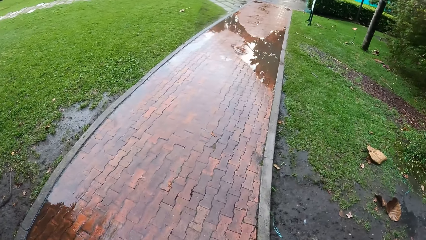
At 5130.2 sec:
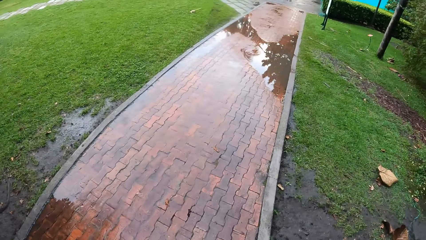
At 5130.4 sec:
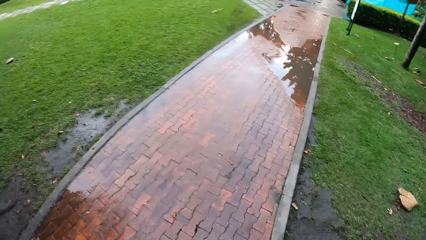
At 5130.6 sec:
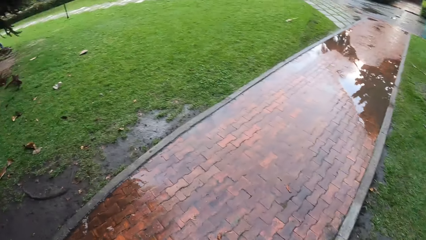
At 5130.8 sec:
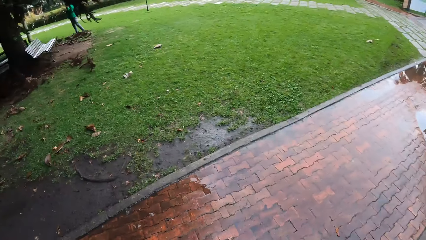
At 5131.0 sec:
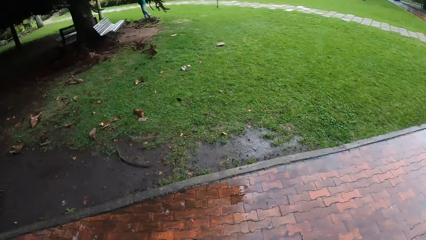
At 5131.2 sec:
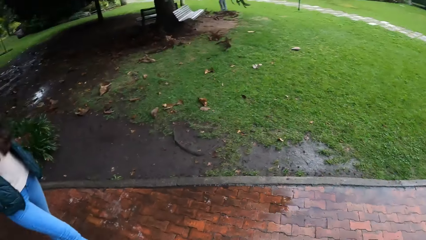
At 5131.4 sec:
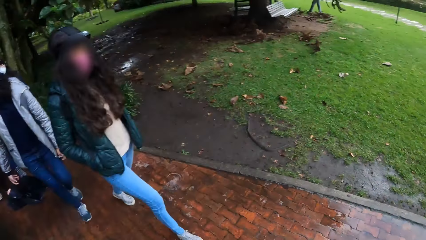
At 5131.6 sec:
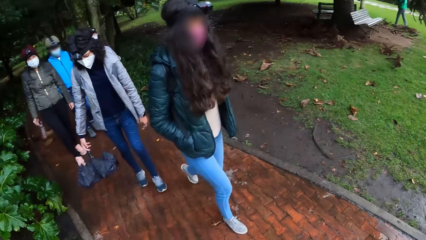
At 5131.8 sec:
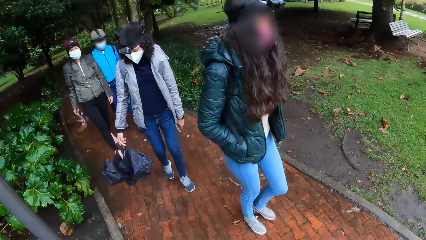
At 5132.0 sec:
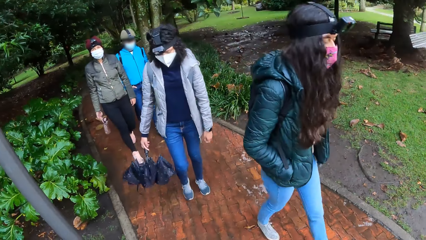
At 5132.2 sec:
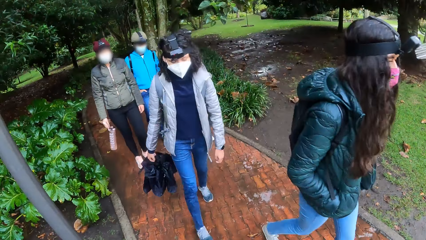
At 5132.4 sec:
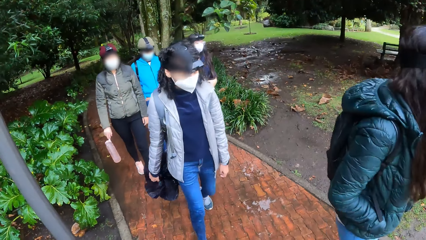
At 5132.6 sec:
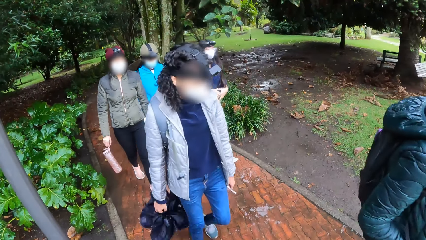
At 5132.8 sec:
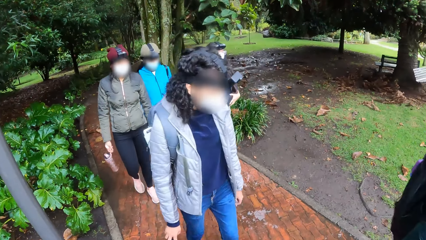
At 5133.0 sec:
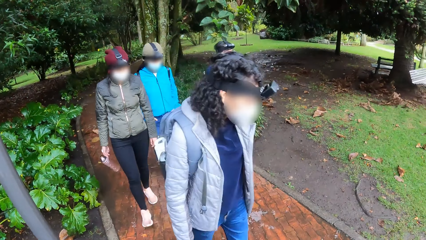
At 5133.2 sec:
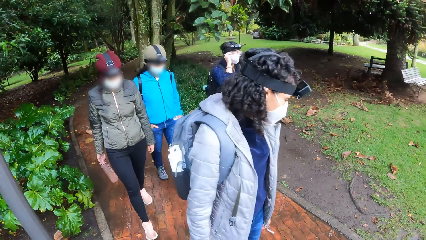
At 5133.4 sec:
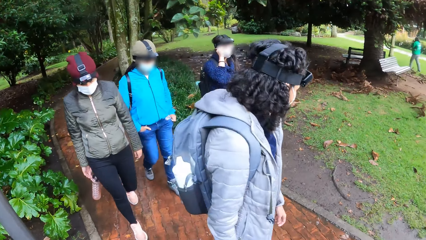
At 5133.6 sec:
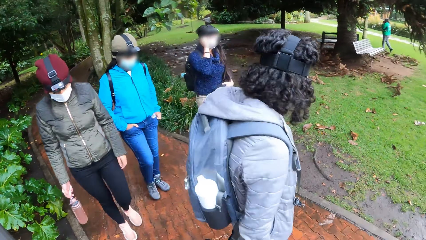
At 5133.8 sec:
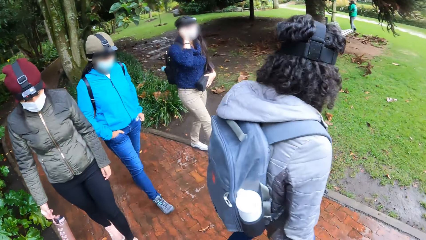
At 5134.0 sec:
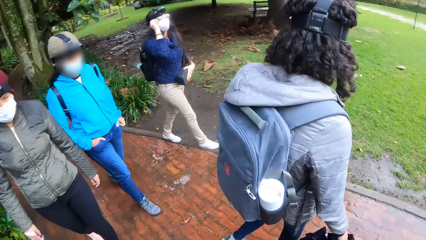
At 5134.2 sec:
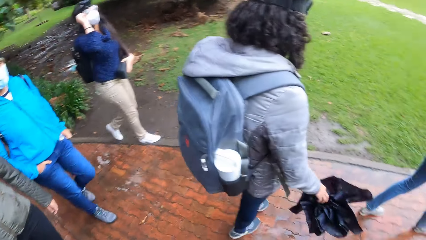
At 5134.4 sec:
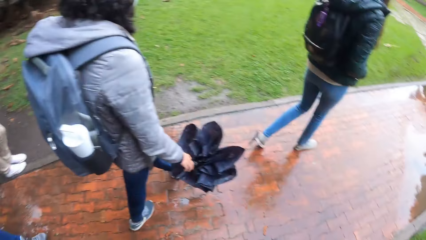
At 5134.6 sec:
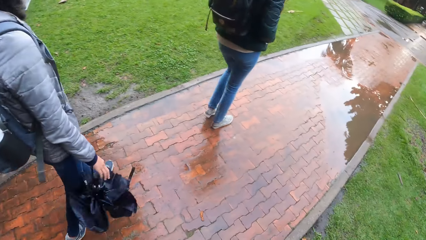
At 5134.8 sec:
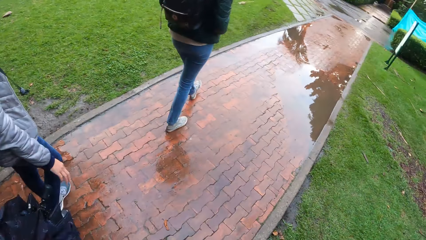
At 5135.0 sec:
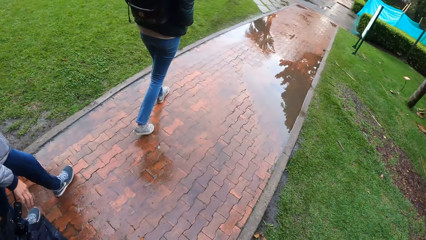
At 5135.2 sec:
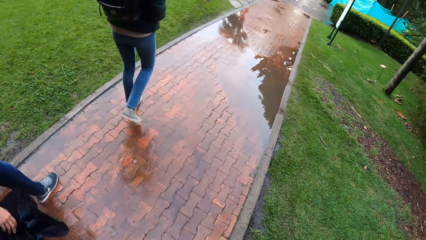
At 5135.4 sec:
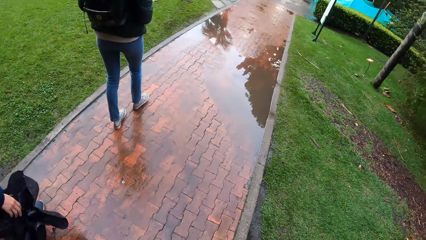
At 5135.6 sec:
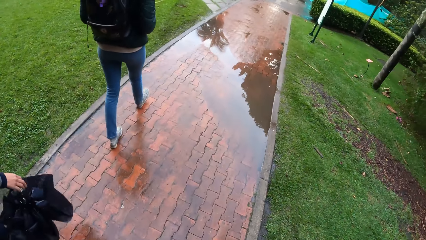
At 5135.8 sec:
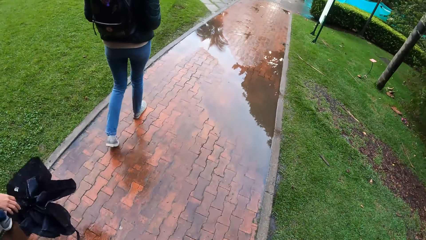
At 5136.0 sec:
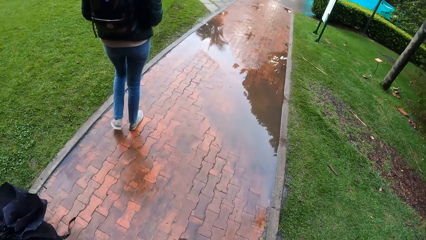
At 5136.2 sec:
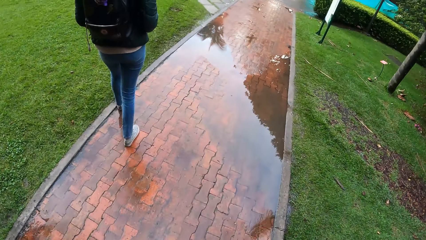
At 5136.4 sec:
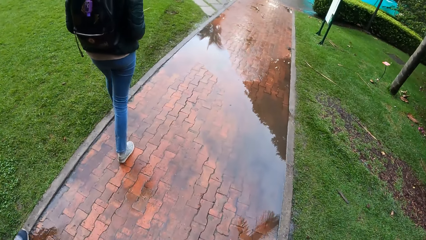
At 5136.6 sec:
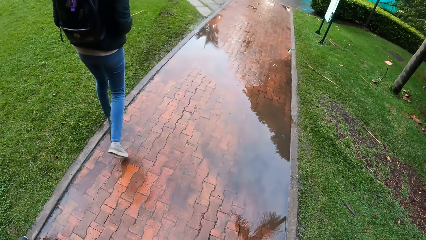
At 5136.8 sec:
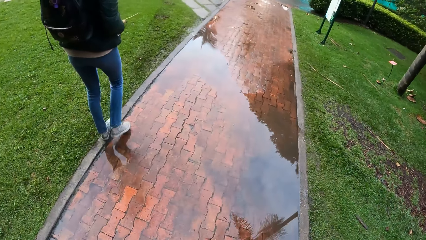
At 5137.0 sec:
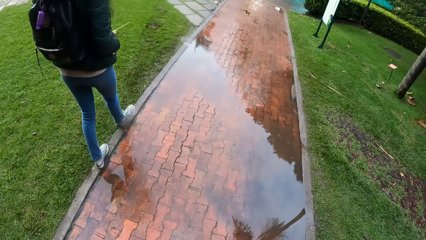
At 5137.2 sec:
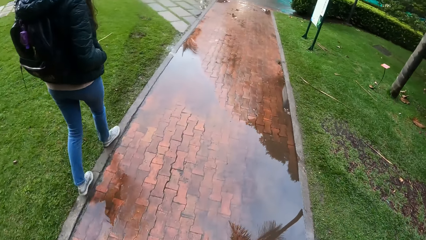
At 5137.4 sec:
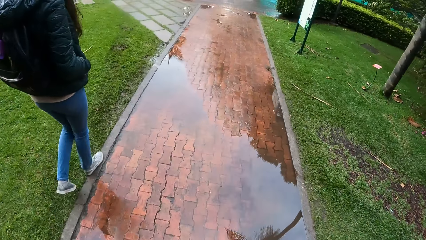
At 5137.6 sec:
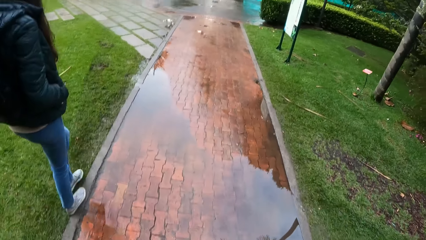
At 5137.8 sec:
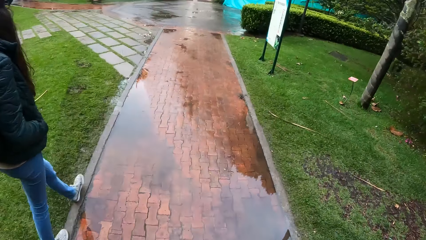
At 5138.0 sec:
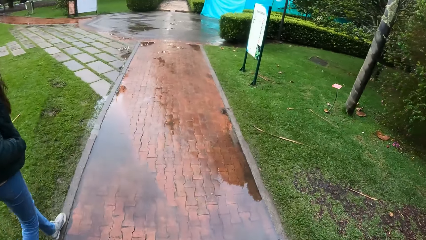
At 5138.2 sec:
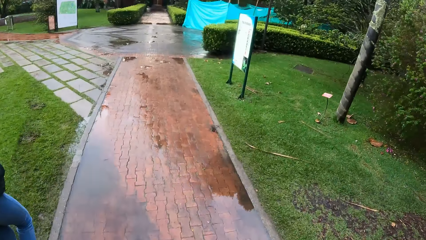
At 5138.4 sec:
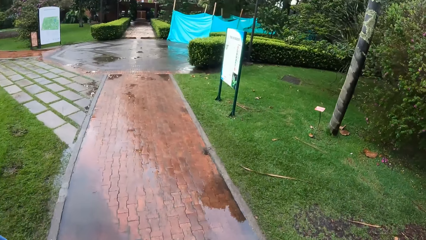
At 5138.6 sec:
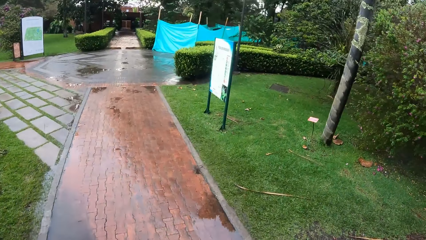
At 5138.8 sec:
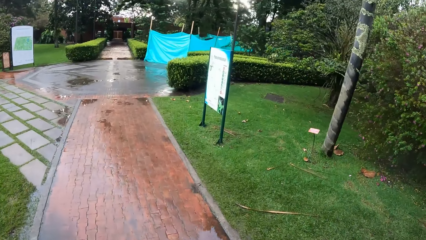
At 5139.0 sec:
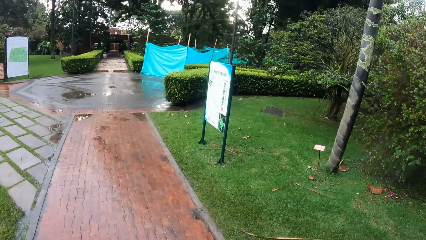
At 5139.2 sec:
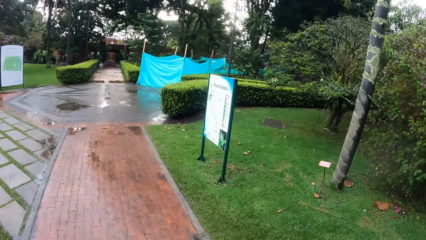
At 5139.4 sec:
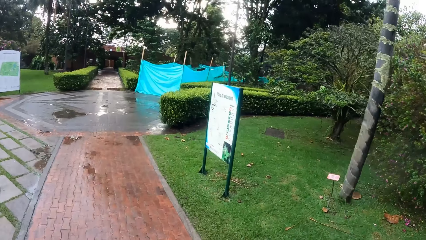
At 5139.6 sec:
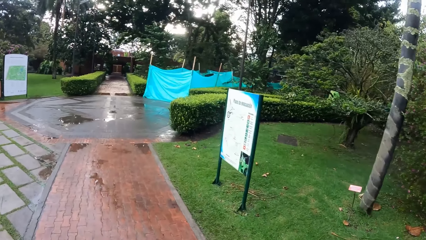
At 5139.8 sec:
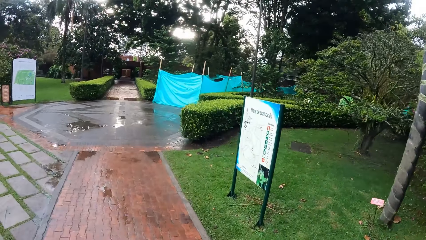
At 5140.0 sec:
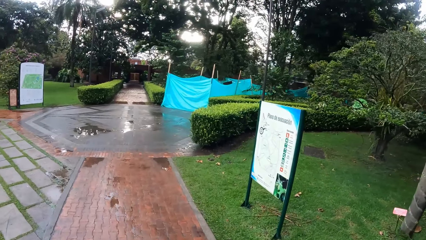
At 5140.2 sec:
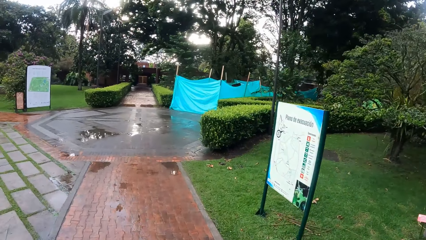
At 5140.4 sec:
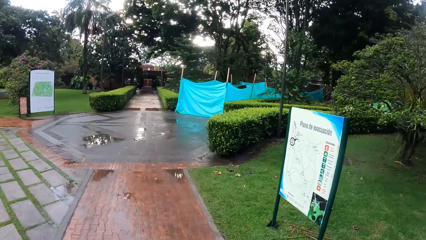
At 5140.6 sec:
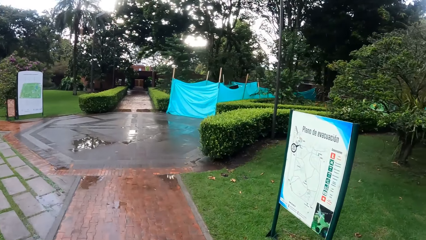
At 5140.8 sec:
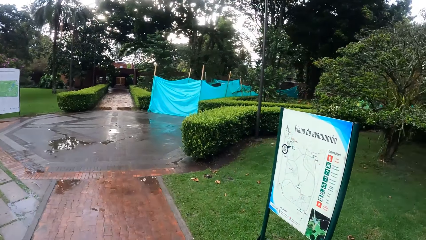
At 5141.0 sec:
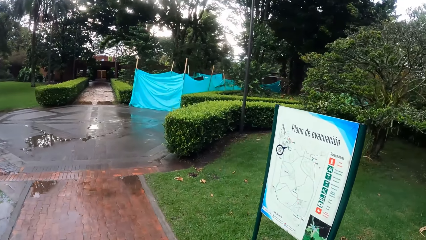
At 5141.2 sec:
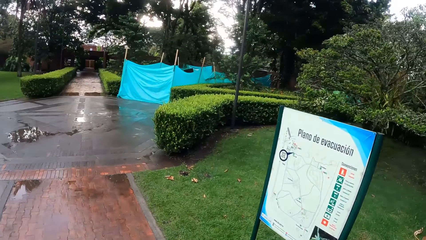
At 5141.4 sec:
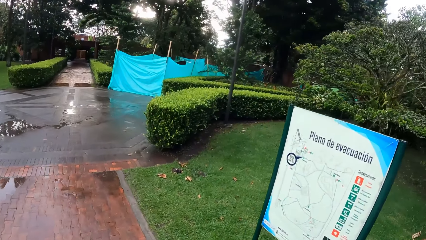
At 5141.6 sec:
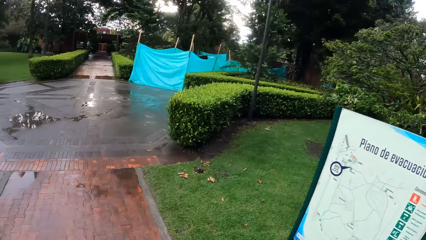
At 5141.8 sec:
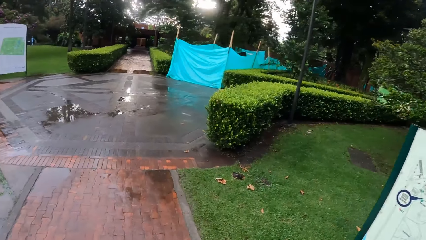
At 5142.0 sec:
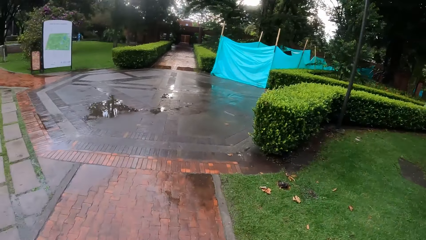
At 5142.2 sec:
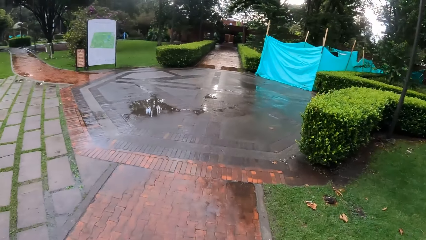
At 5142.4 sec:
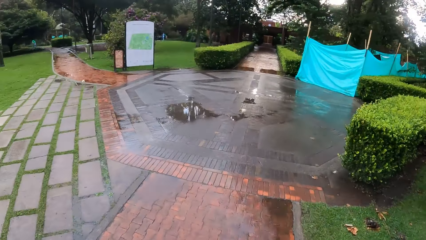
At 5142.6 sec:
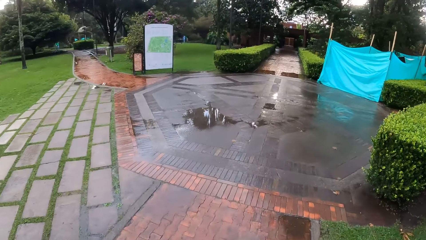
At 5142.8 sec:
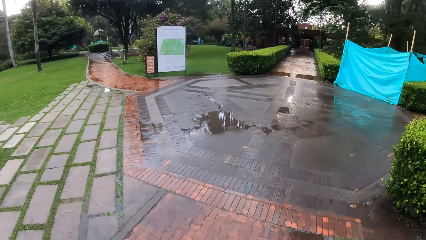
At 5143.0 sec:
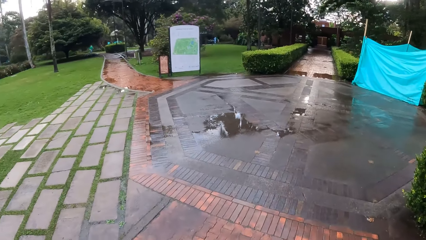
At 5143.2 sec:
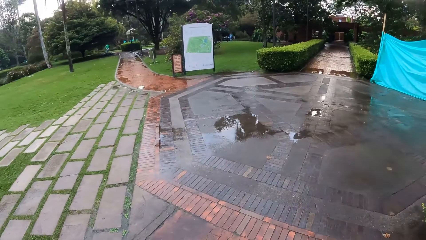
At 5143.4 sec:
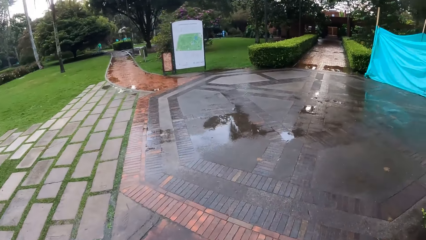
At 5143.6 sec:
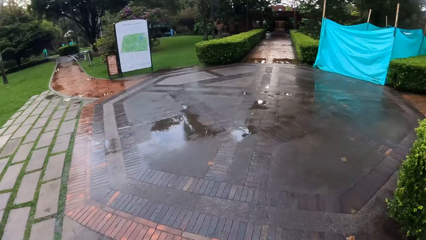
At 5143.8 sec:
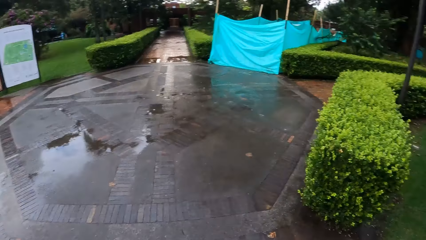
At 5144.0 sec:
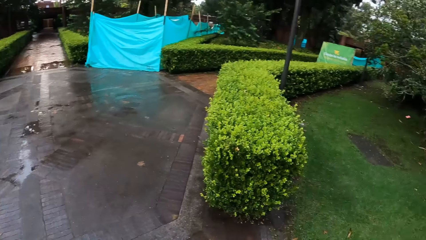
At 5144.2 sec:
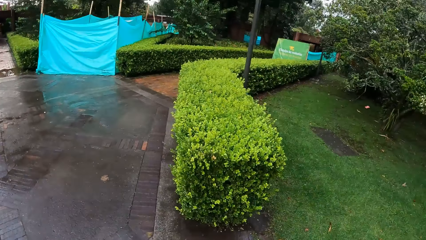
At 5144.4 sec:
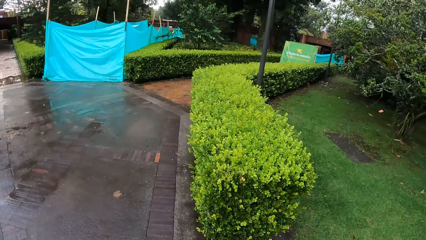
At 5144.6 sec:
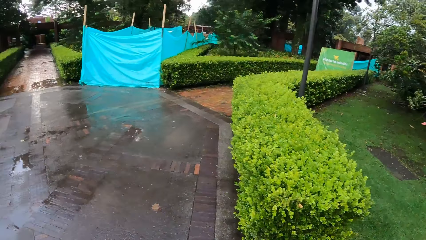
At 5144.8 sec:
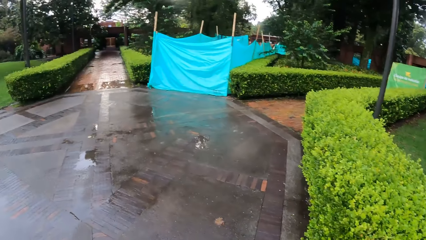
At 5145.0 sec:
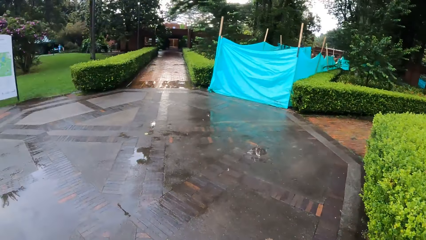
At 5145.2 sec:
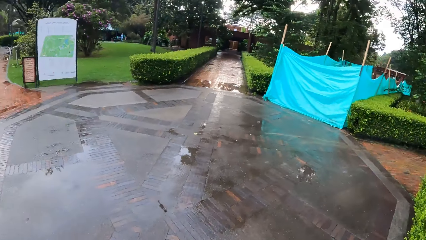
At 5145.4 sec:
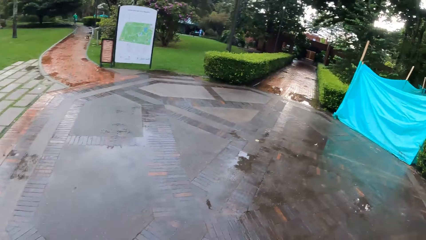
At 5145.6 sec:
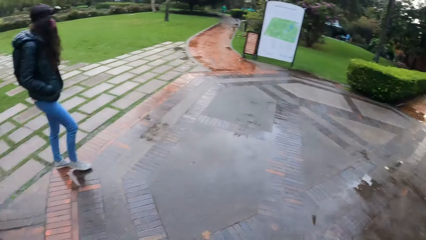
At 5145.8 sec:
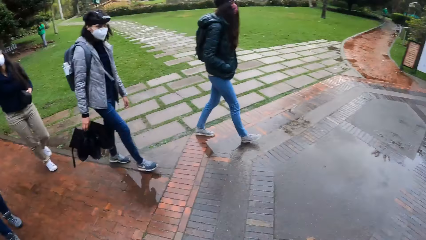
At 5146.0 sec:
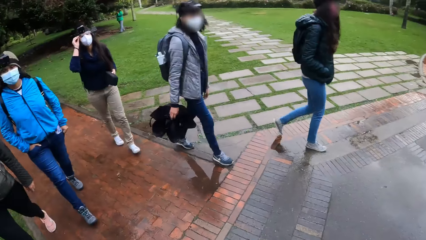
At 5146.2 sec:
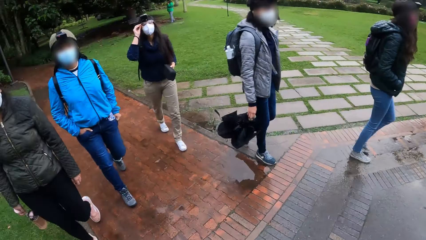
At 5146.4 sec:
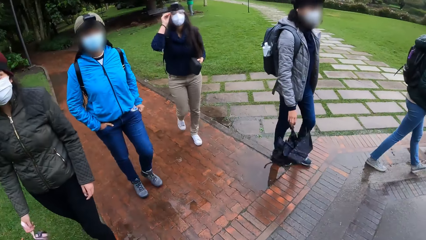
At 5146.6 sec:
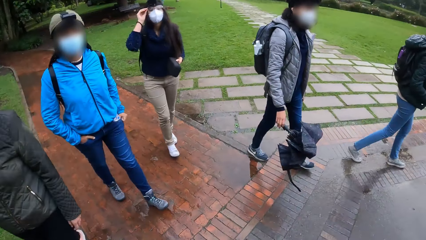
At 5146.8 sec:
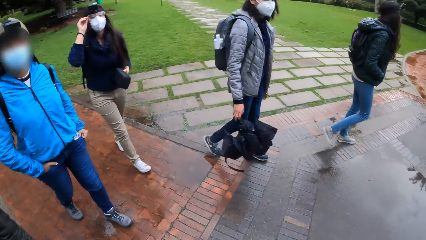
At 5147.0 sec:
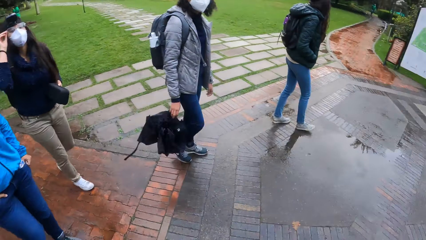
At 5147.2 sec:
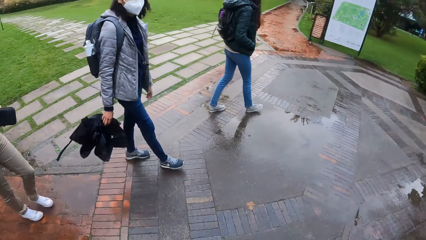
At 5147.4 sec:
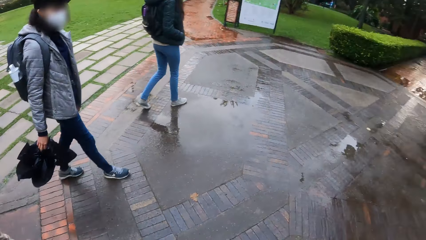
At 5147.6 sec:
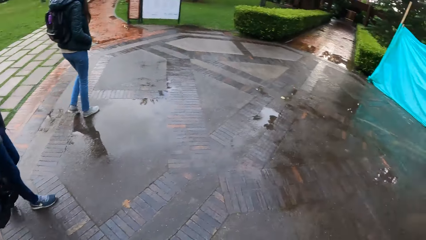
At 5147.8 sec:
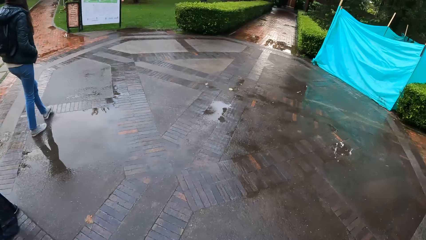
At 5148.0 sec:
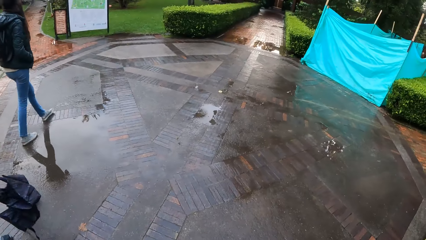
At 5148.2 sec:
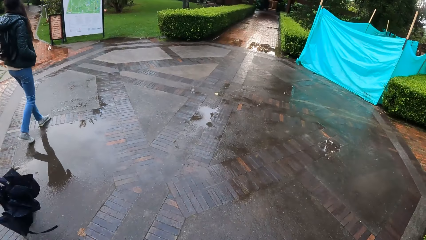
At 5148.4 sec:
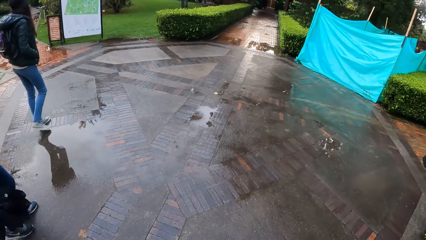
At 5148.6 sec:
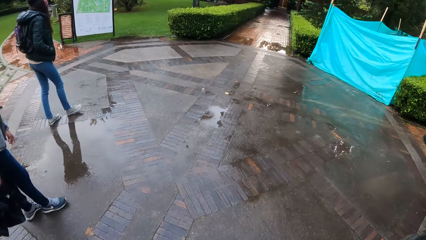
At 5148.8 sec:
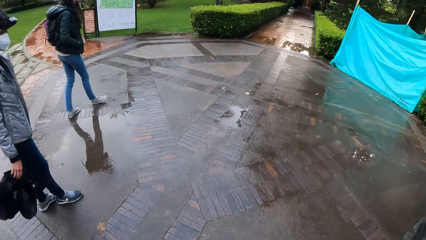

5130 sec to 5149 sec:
The camera wearer looks around. They walk. The woman swings an umbrella in her right hand.
